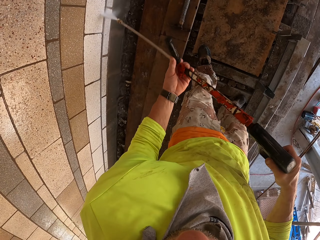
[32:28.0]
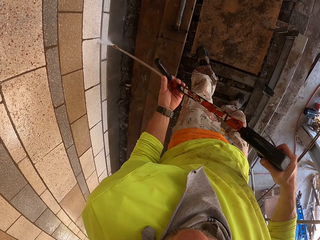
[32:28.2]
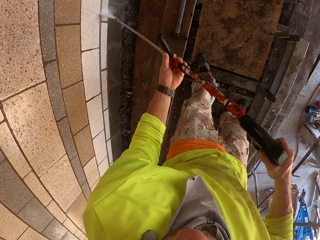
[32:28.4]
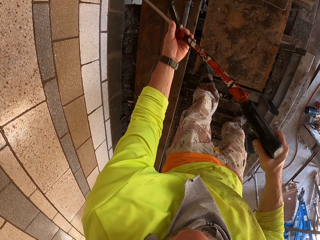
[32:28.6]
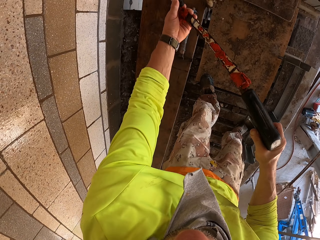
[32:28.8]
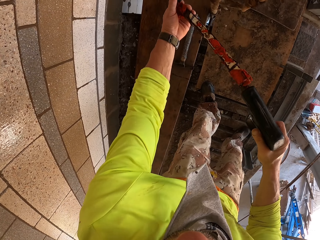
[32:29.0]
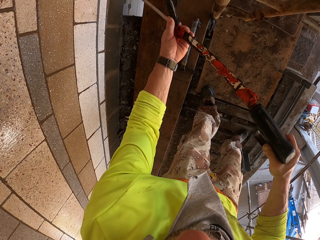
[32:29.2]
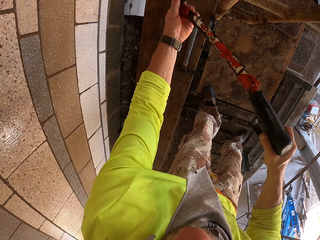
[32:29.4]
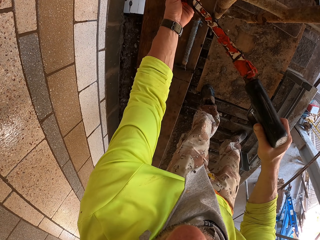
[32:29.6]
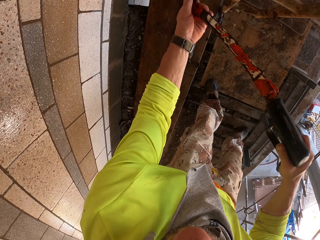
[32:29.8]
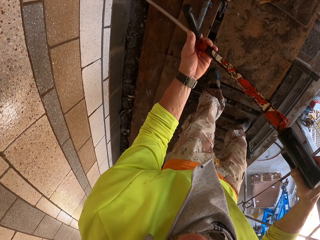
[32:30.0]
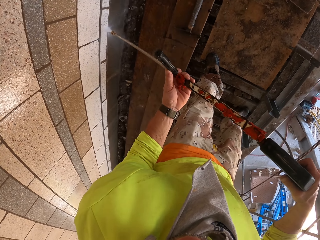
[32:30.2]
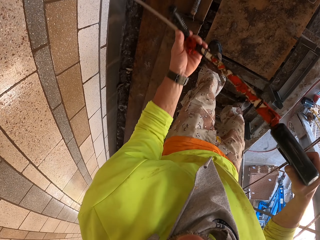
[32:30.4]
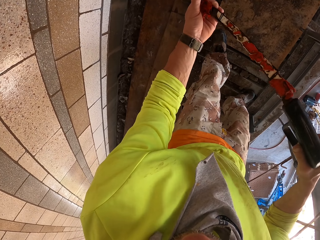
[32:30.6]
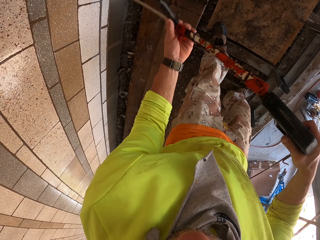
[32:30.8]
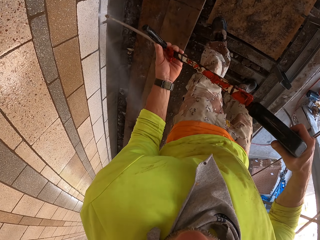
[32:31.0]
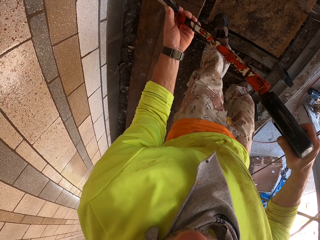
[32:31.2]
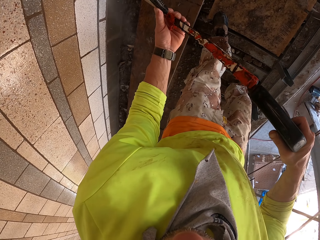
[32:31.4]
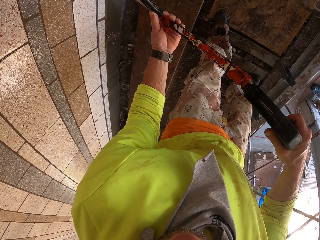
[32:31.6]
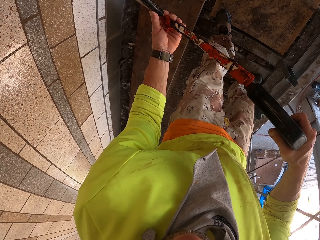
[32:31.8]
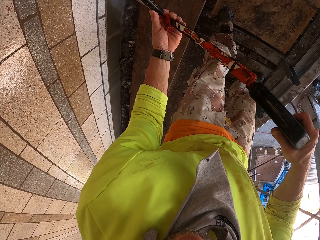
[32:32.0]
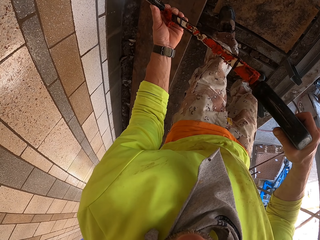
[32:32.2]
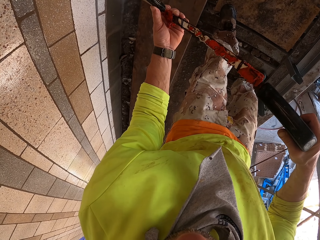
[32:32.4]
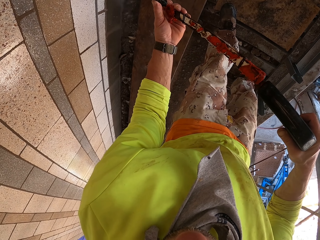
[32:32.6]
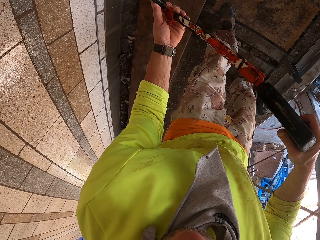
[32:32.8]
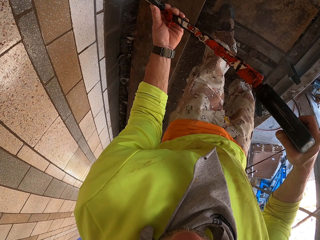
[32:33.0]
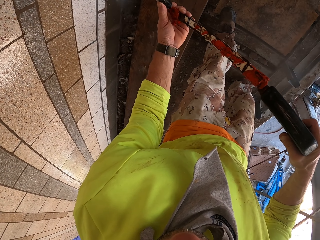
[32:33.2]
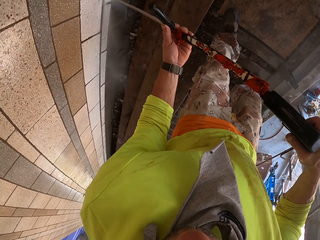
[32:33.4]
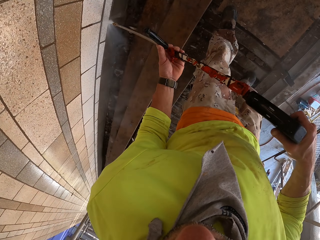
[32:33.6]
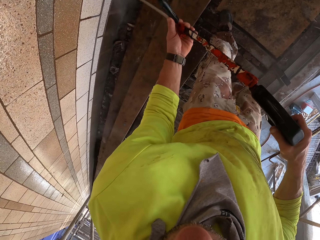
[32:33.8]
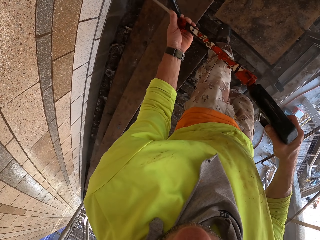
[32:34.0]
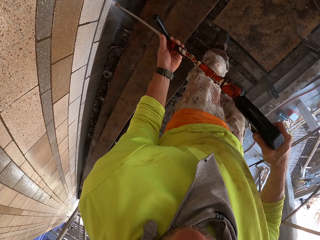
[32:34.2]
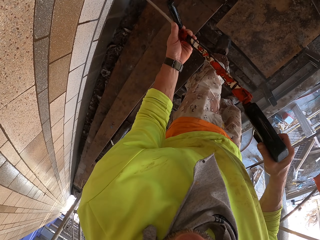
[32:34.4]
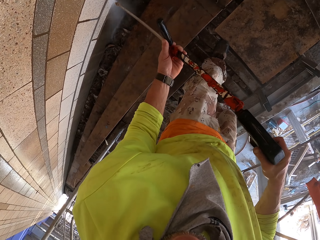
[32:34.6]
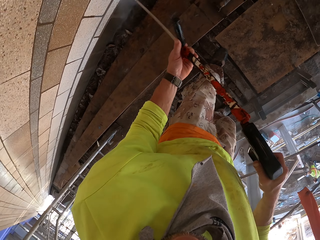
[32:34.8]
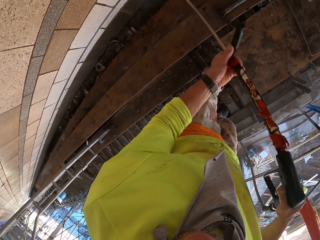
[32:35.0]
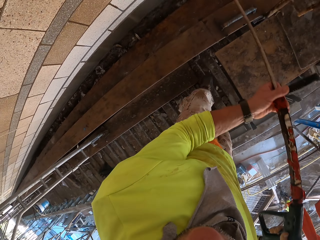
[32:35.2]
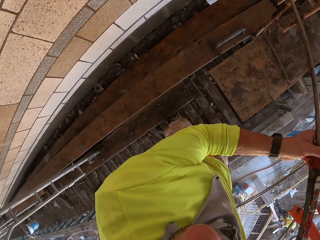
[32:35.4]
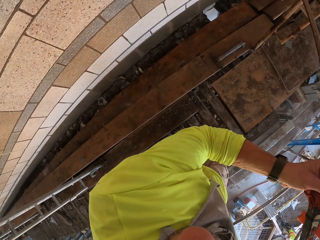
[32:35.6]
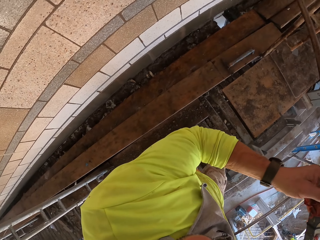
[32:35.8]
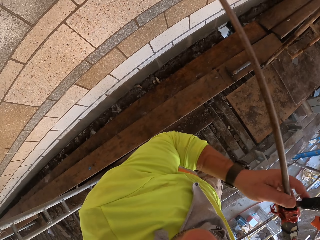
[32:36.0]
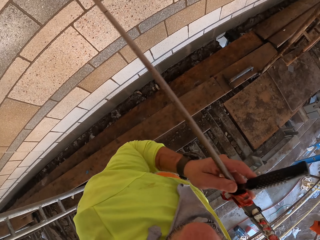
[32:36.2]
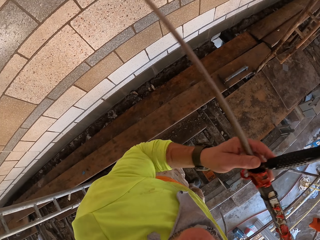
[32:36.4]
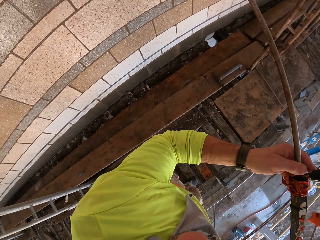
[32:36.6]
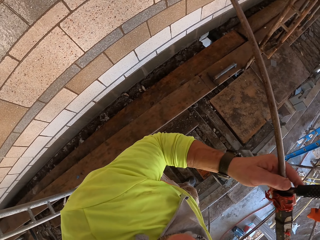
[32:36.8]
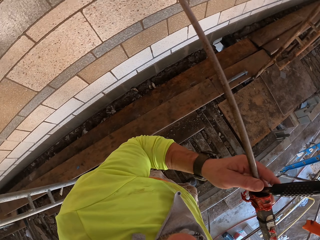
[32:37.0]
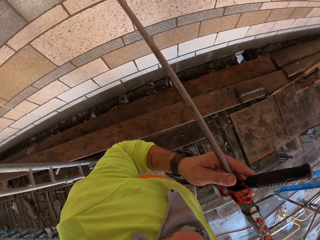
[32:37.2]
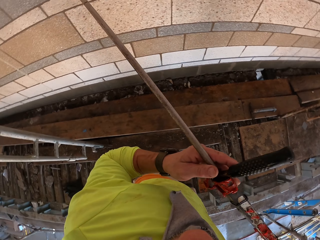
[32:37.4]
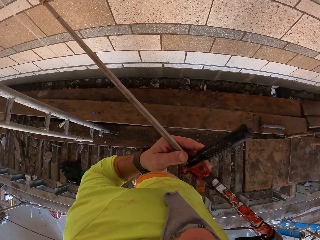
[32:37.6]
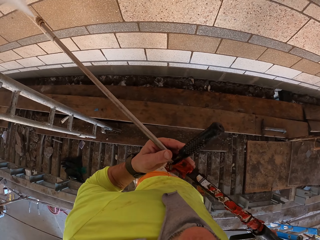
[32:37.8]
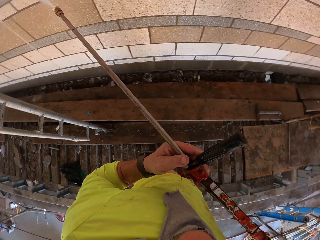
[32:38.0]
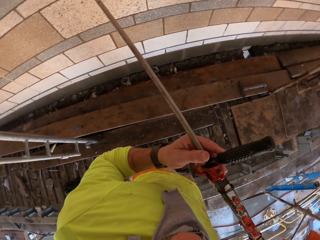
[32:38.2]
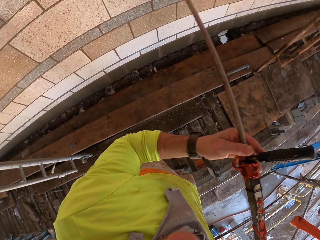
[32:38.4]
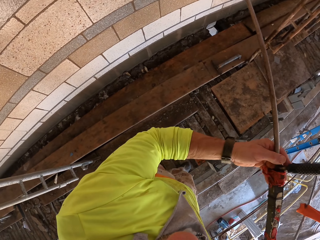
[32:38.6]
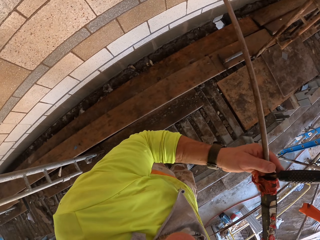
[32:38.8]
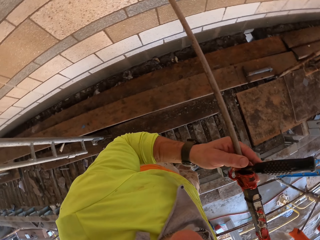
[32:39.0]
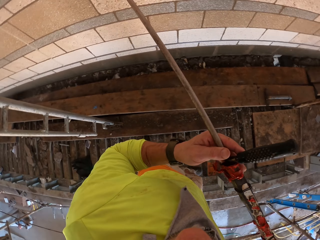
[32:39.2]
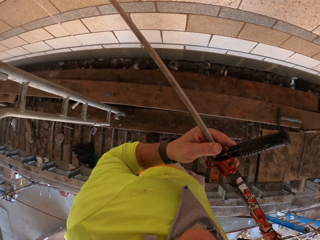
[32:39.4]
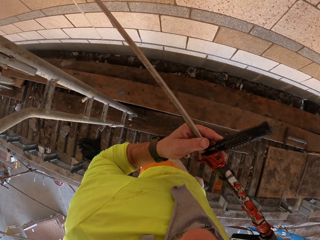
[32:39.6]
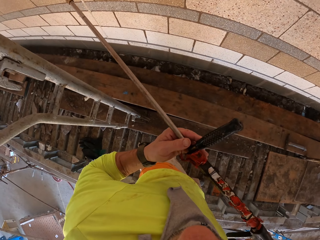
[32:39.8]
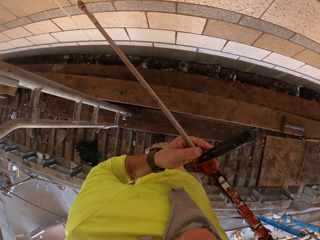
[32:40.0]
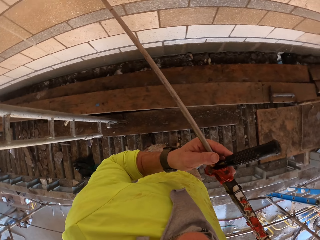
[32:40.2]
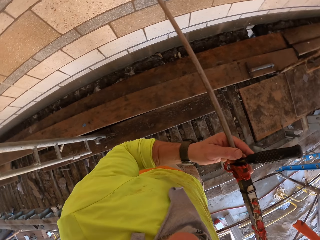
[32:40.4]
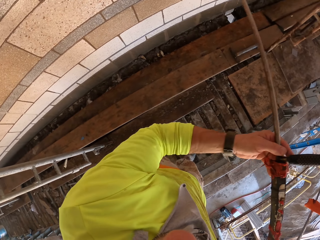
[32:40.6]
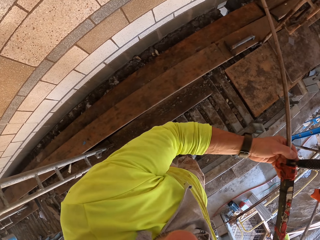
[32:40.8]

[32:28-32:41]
The camera wearer turns to the side. They spray the wall with a Loctite PL3.

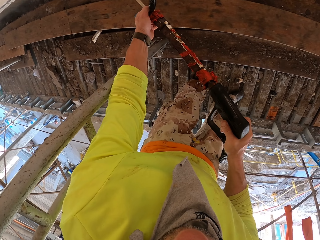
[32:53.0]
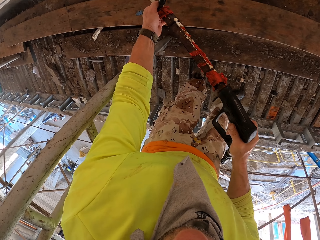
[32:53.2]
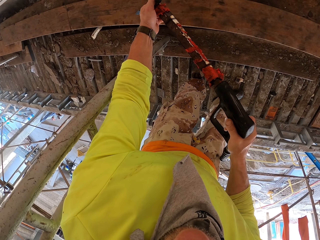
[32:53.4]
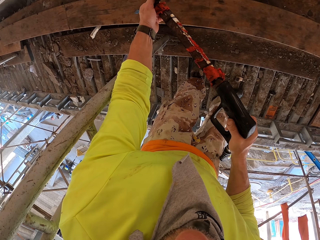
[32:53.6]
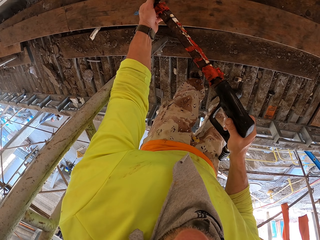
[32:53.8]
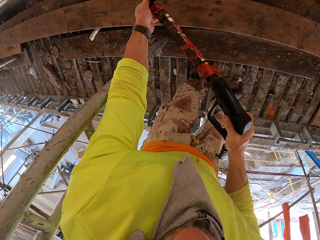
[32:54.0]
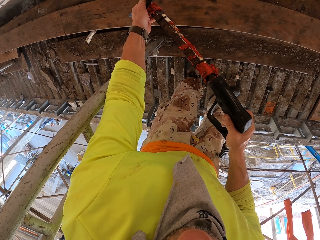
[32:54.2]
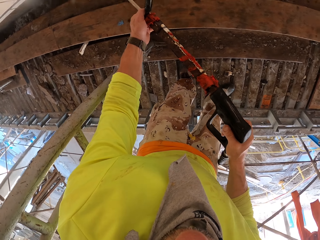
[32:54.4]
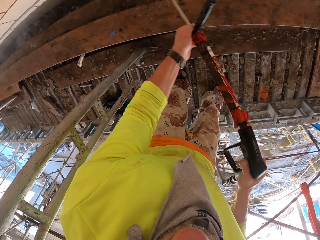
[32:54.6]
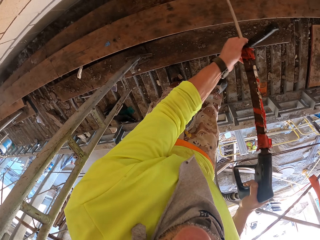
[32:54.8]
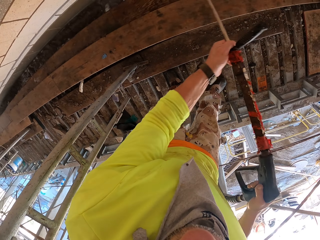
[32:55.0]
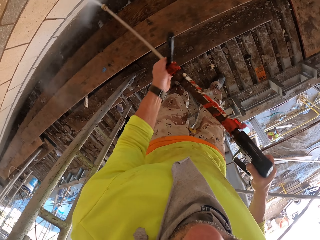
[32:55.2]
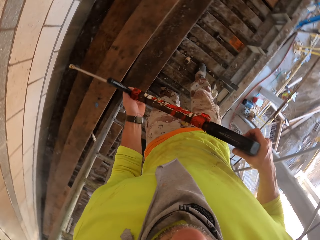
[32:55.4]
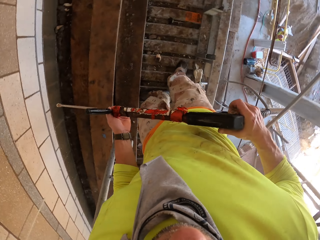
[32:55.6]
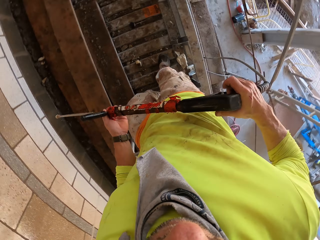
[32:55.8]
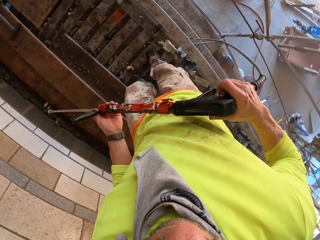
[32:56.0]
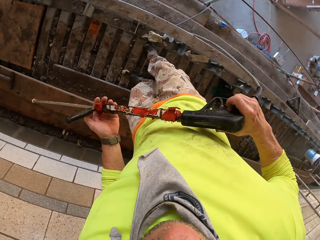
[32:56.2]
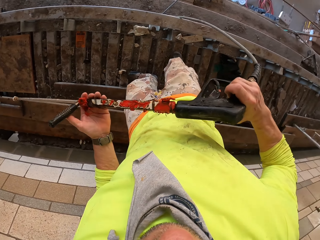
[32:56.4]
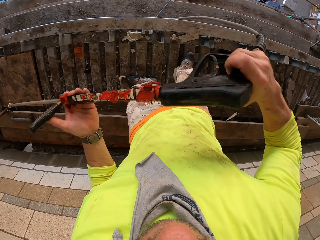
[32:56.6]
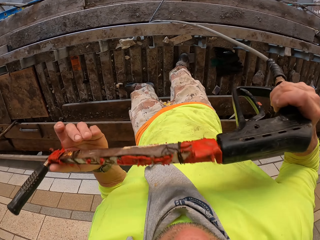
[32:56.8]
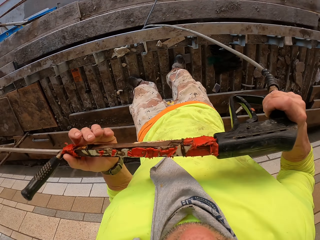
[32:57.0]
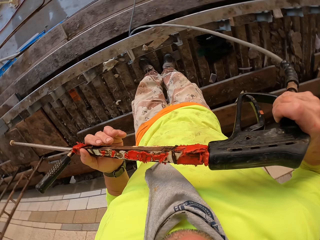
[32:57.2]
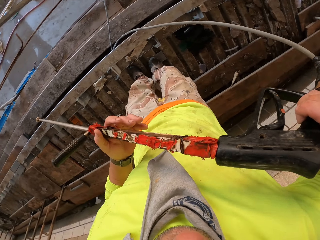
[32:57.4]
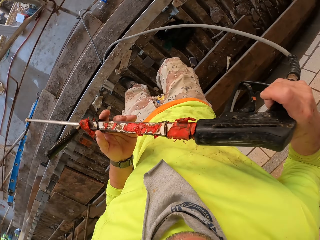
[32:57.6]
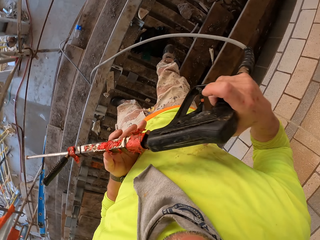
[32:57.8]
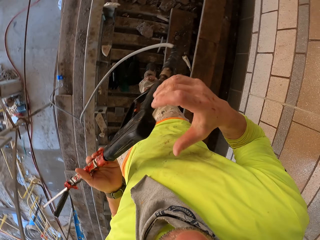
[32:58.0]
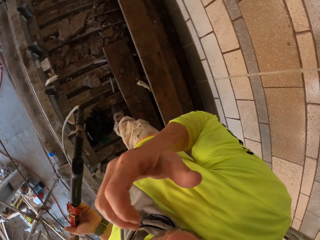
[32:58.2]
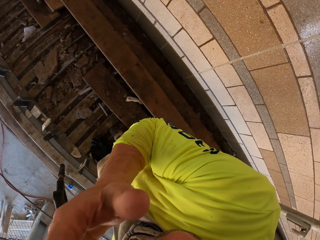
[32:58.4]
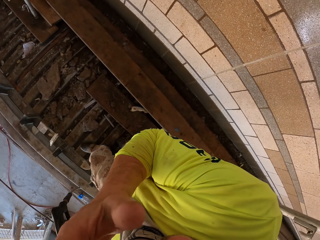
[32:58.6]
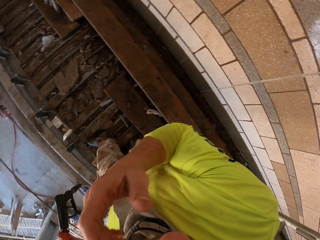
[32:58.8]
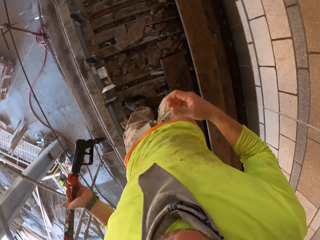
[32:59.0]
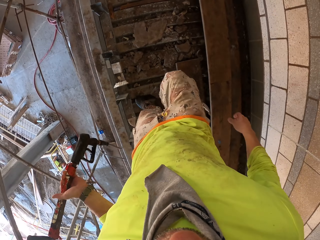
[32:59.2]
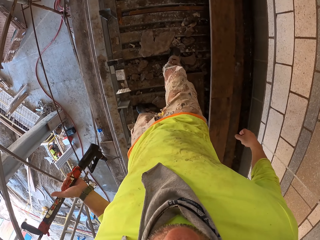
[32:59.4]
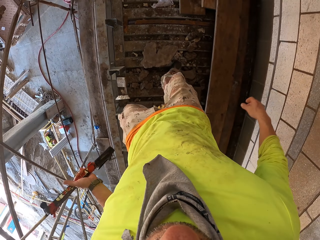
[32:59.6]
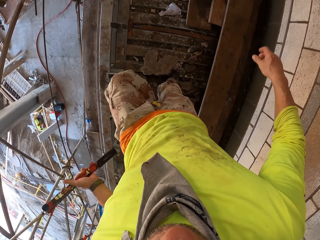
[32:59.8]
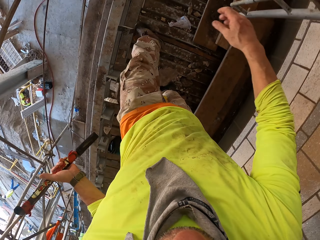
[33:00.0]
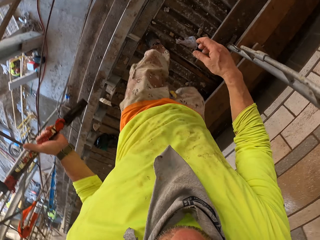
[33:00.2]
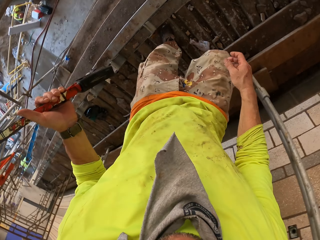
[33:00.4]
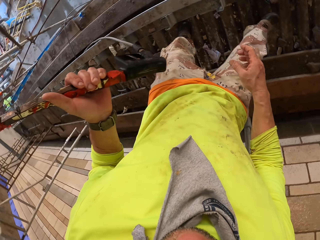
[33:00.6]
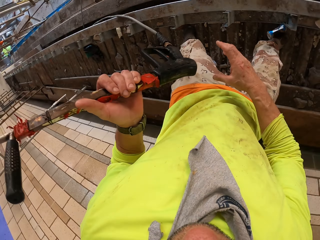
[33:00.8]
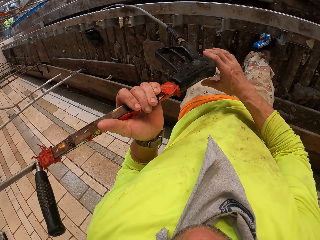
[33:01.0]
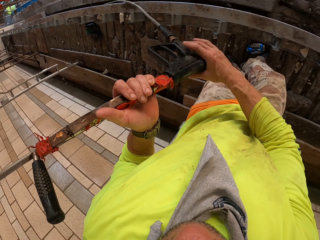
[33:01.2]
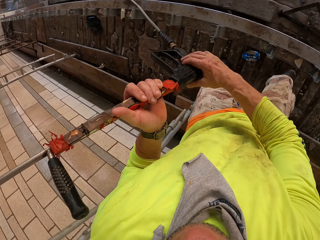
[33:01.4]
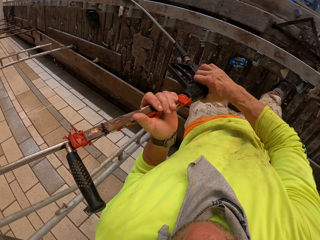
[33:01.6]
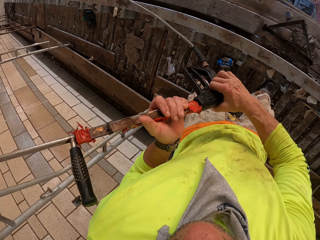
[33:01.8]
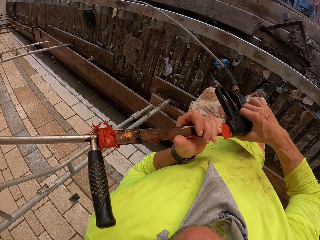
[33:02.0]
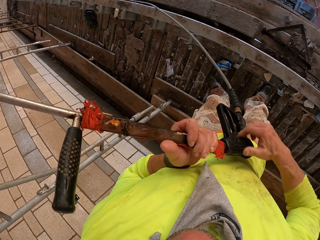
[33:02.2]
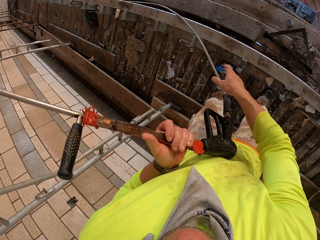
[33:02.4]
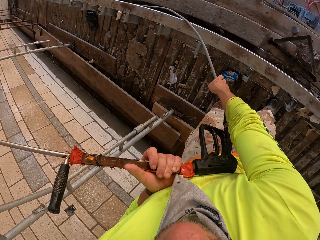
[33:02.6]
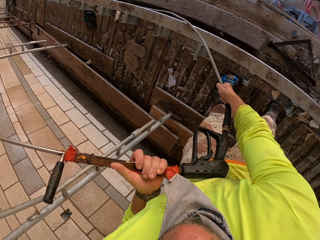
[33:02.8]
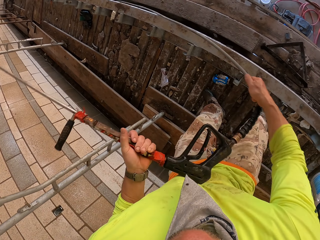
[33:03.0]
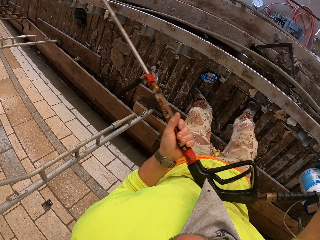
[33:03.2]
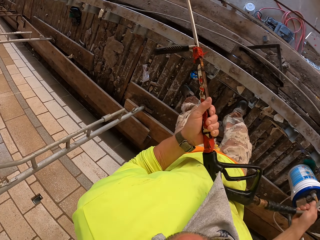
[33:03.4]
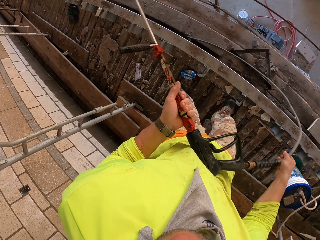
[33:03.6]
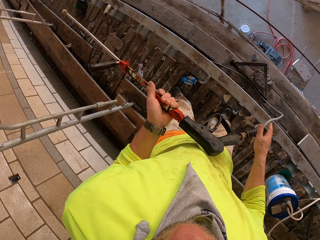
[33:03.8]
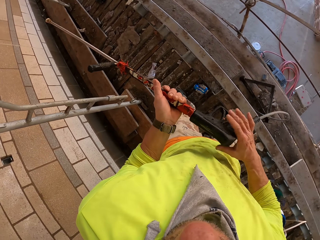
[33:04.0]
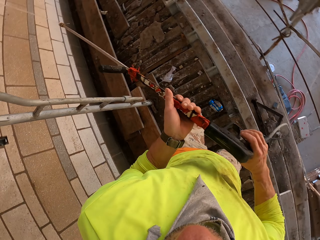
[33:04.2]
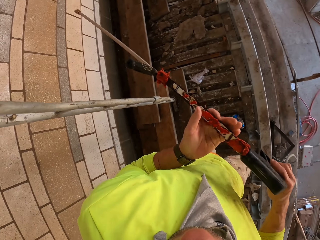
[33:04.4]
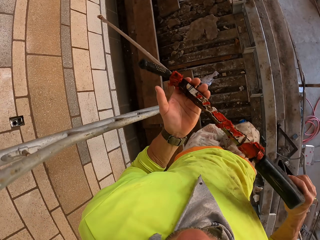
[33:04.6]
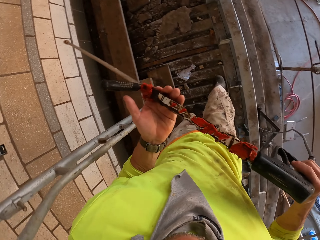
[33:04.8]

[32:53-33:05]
The camera wearer turns to the side. They walk, hold a Loctite PL3, turn to the side and walk around. They hold the Loctite PL3. They pull the pipe. They hold a cable.
